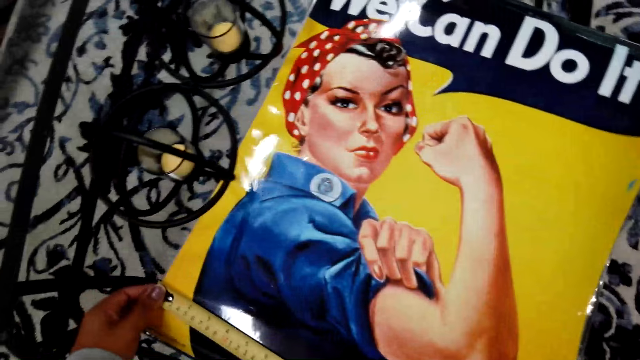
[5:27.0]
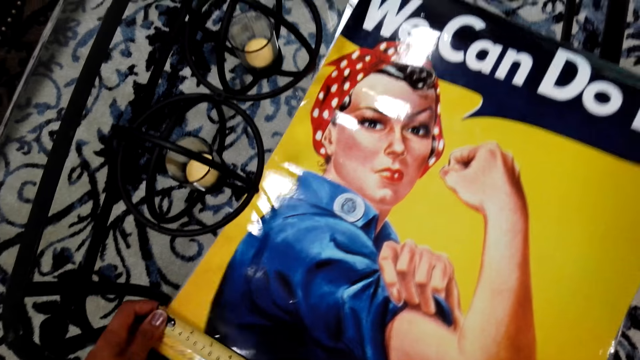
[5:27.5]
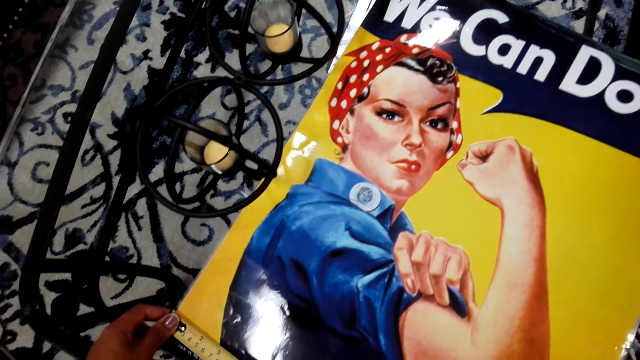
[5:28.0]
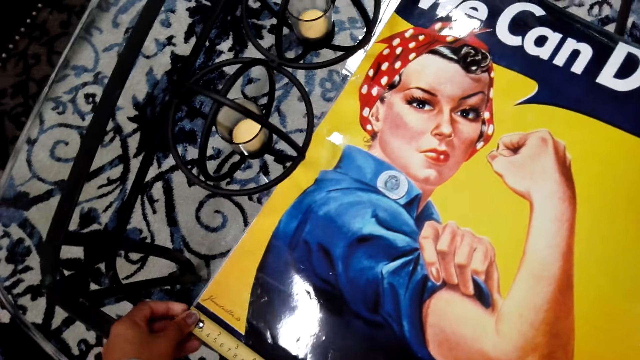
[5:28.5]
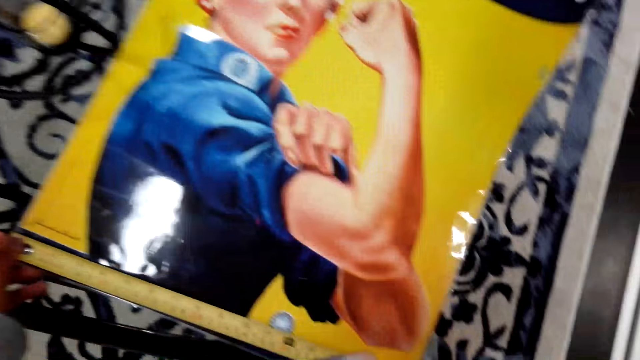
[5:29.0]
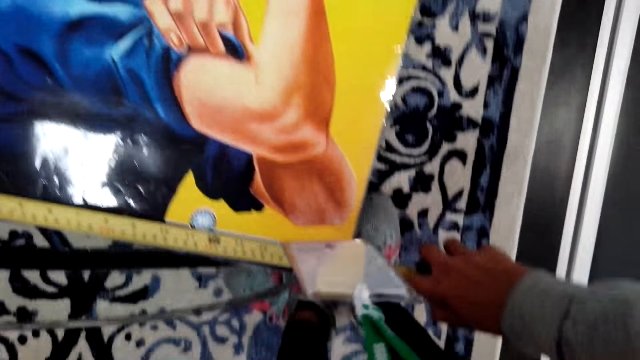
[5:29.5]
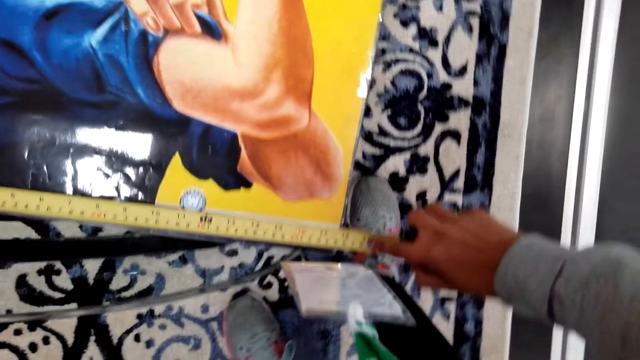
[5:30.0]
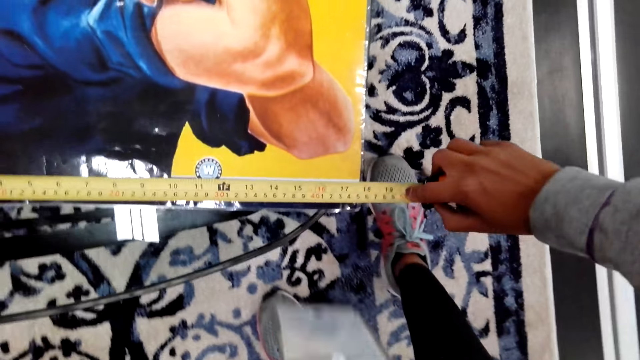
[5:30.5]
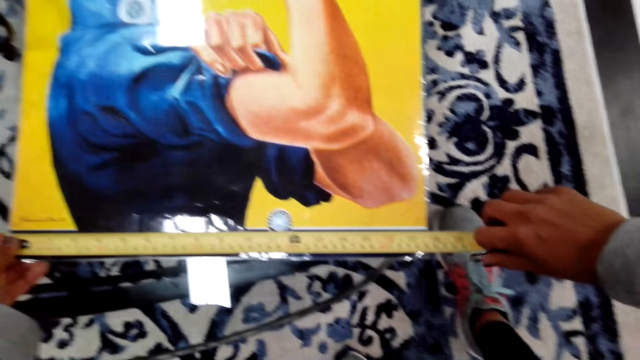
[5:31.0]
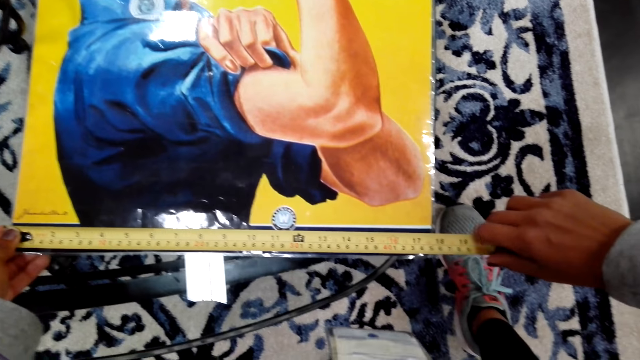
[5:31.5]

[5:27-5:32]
The camera wearer measures a poster with the tape measure.

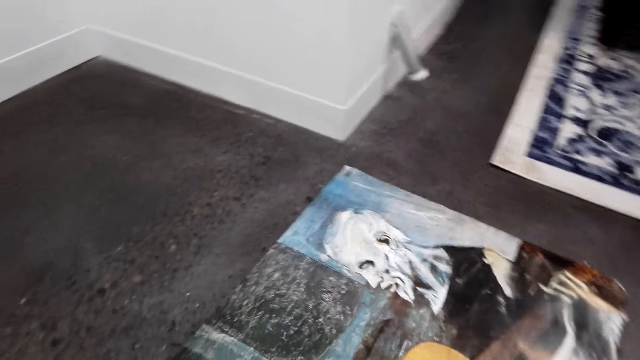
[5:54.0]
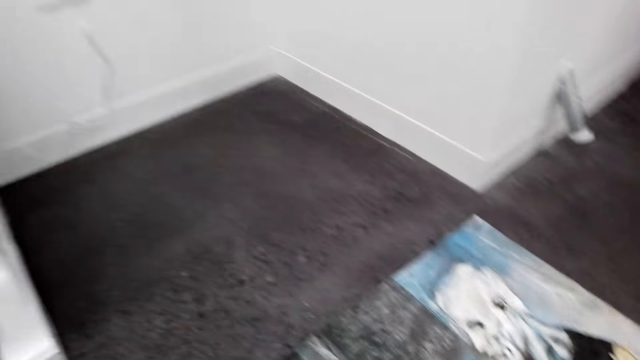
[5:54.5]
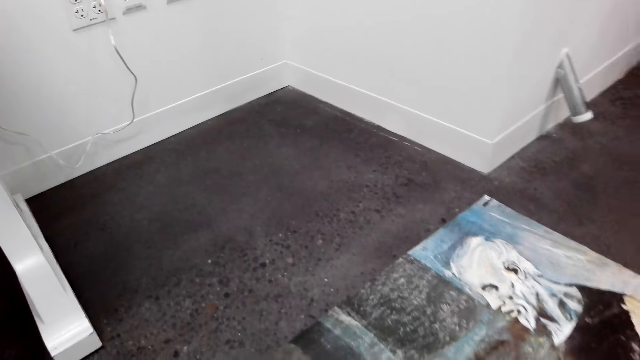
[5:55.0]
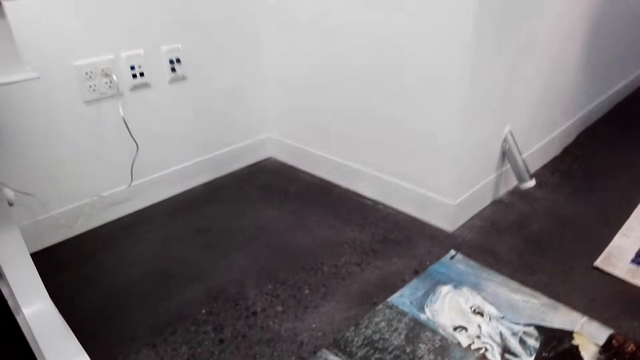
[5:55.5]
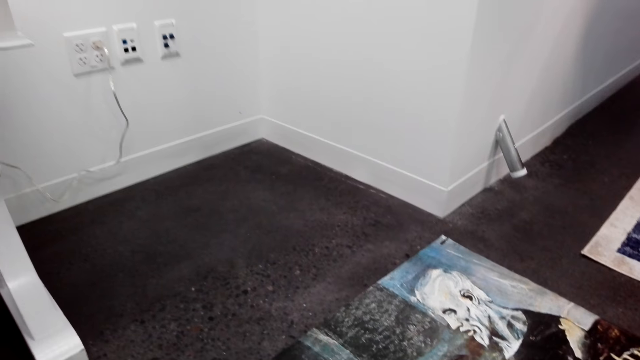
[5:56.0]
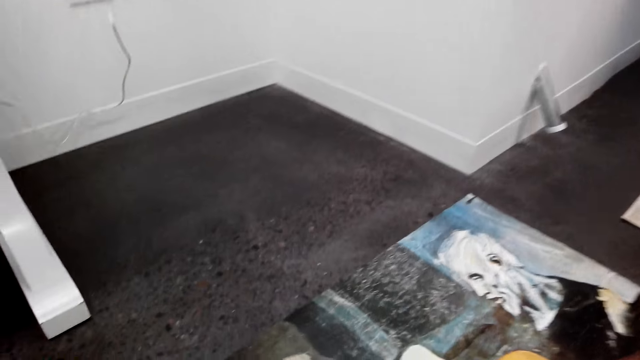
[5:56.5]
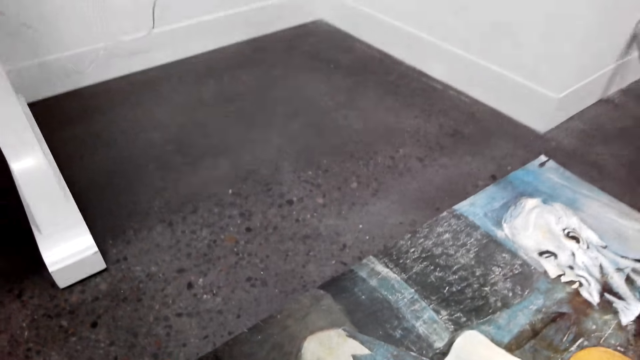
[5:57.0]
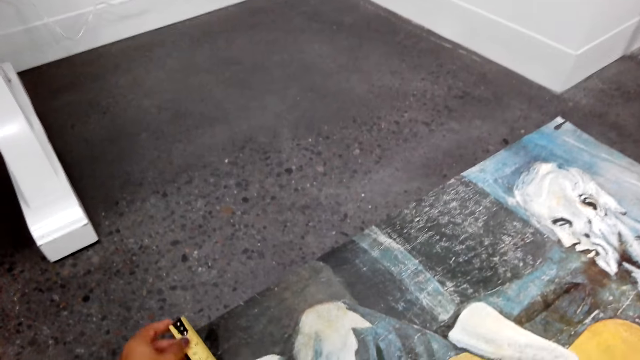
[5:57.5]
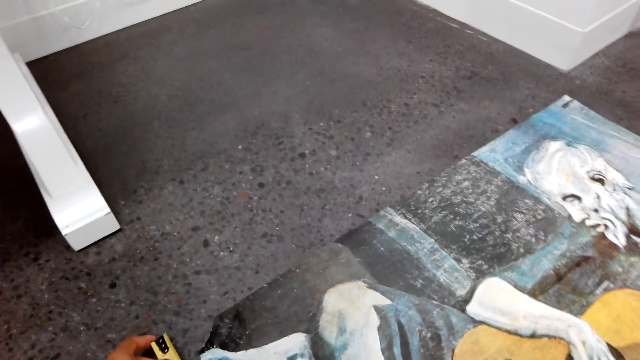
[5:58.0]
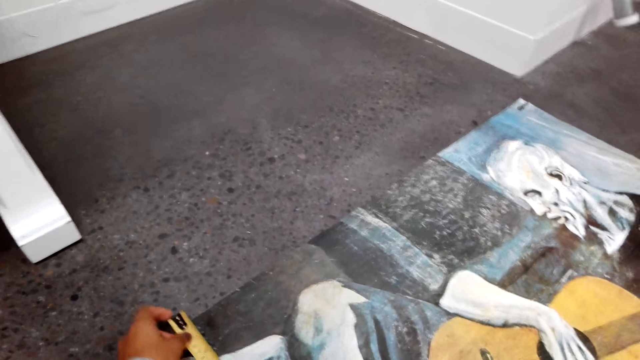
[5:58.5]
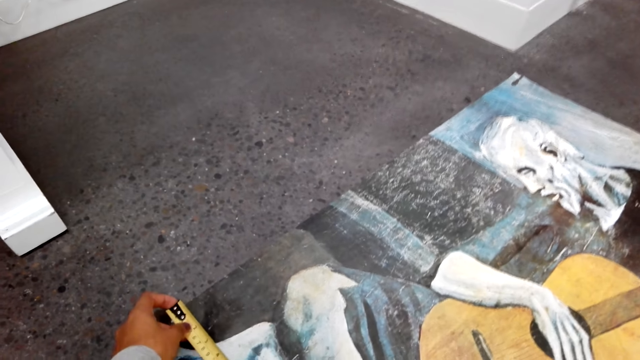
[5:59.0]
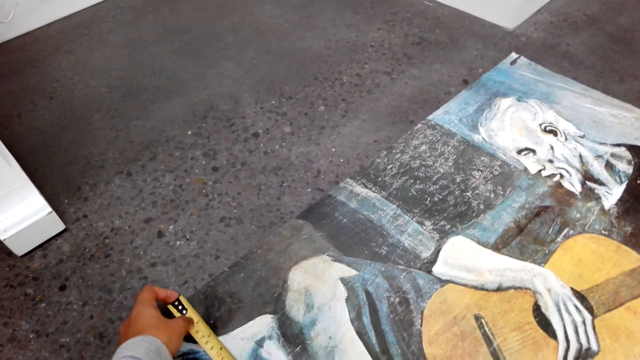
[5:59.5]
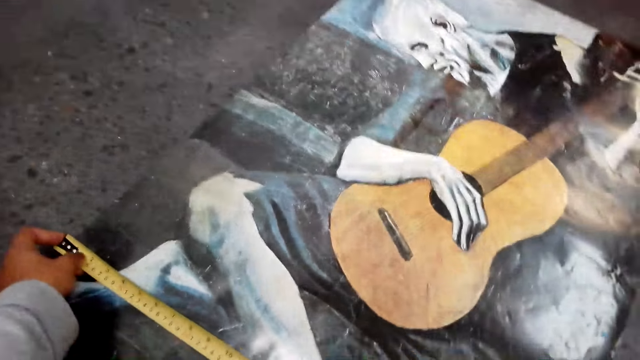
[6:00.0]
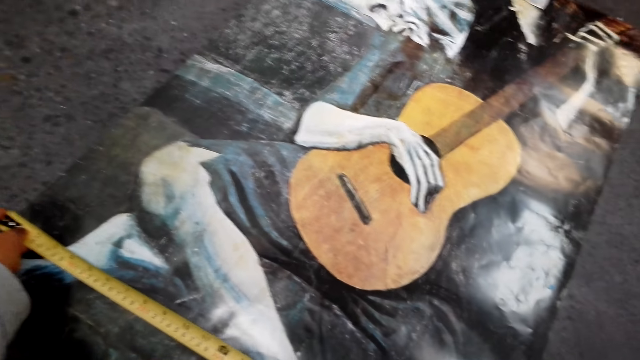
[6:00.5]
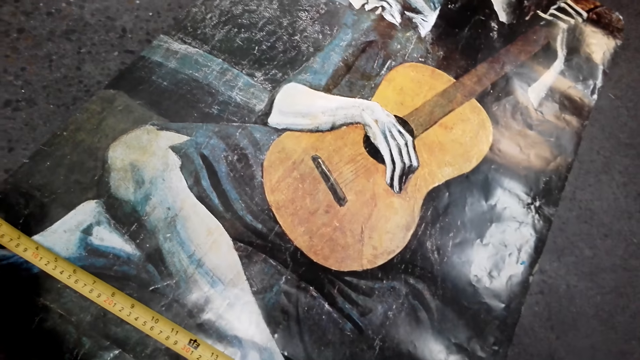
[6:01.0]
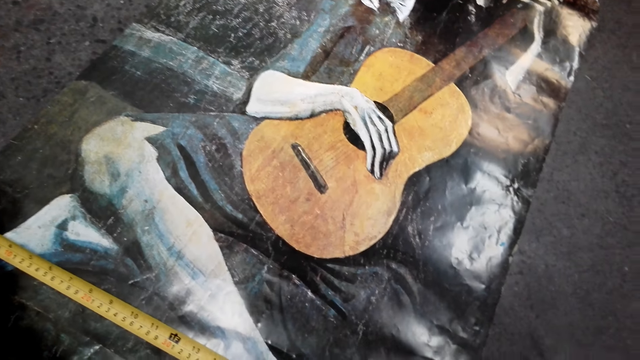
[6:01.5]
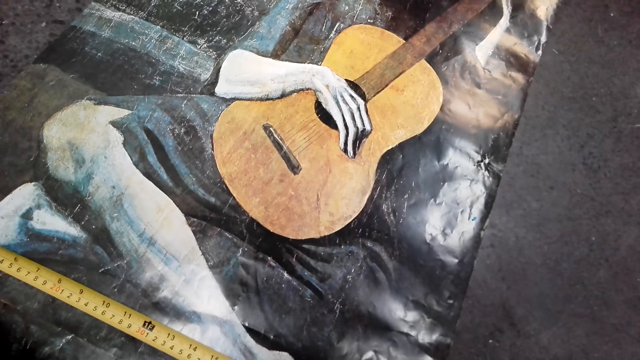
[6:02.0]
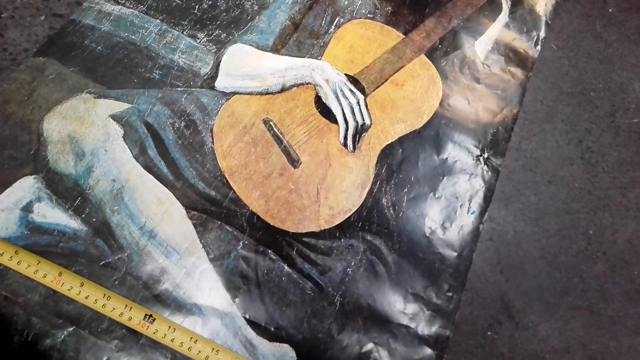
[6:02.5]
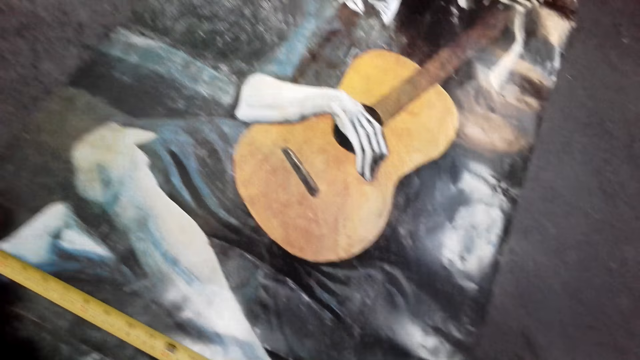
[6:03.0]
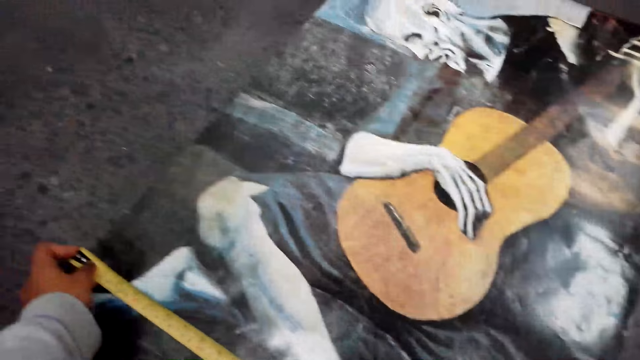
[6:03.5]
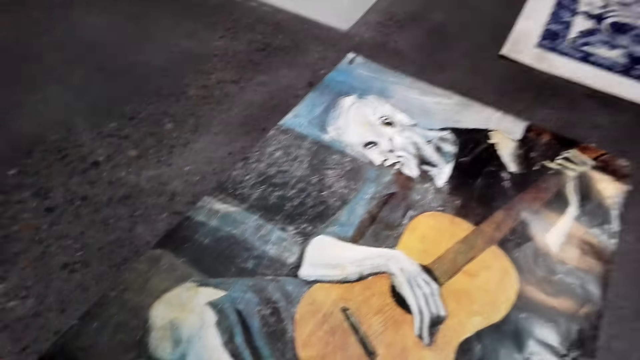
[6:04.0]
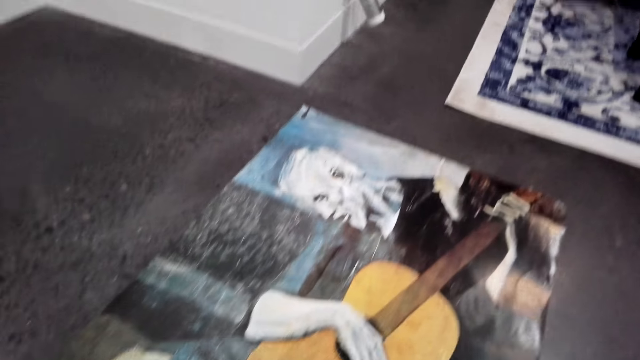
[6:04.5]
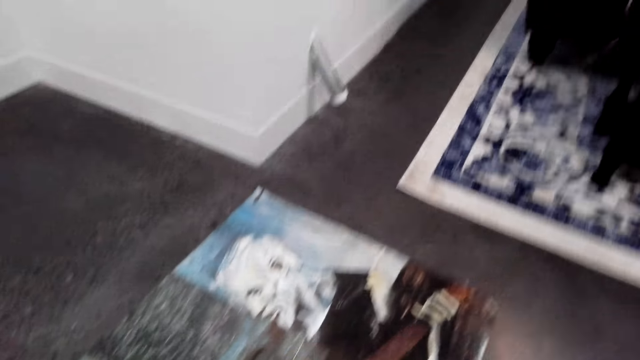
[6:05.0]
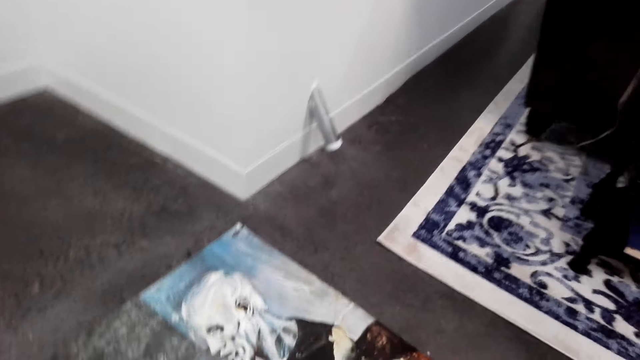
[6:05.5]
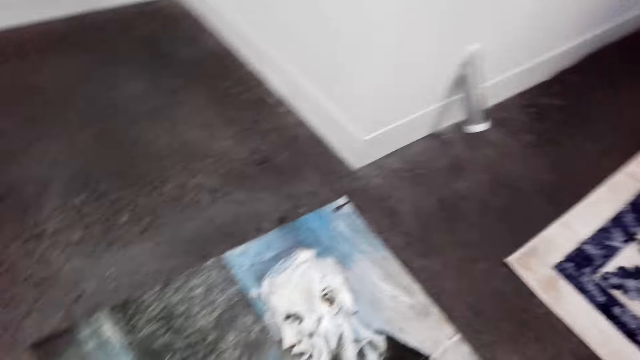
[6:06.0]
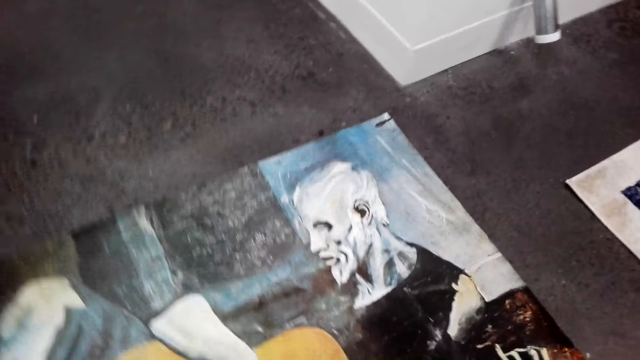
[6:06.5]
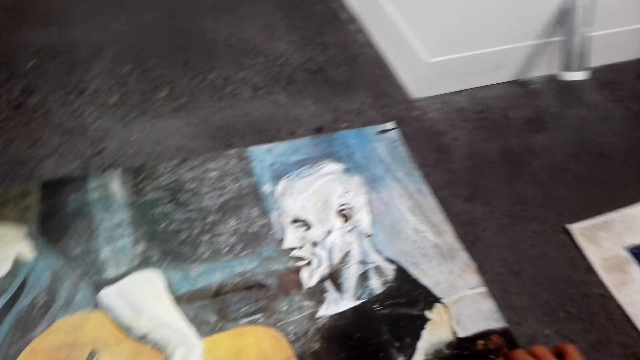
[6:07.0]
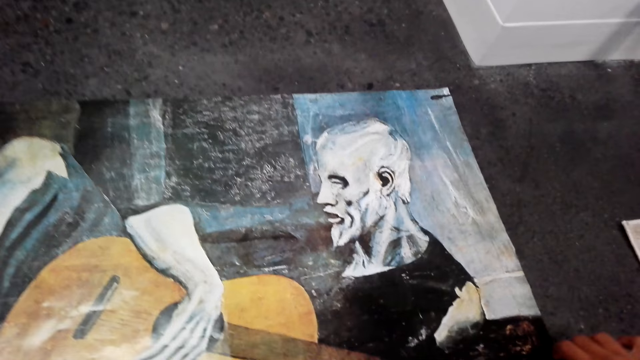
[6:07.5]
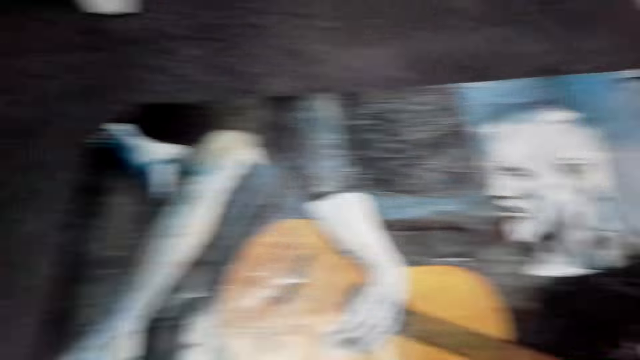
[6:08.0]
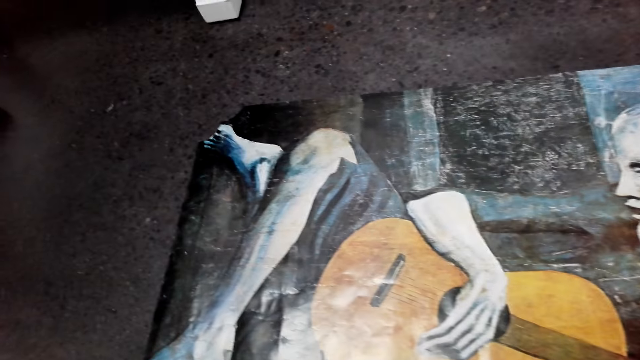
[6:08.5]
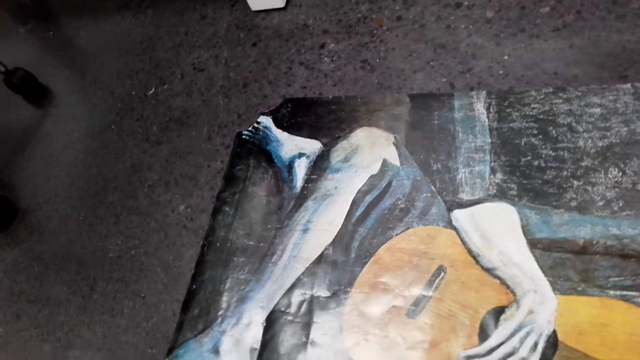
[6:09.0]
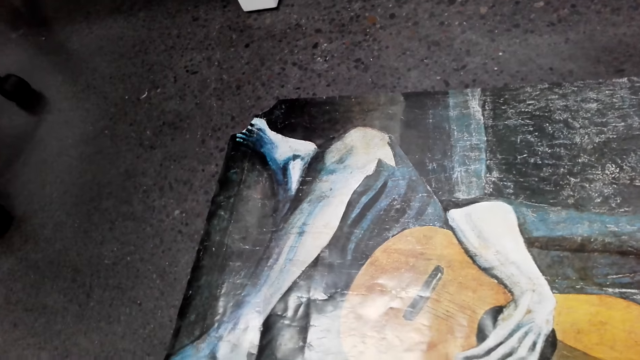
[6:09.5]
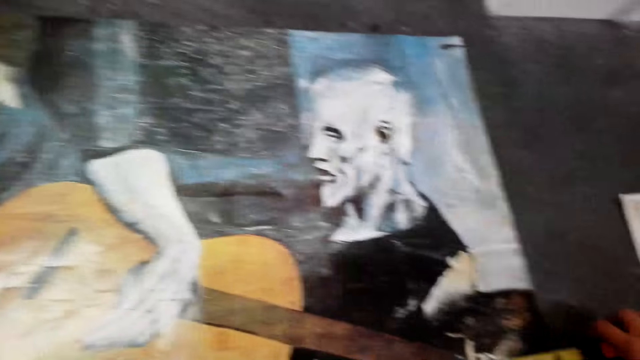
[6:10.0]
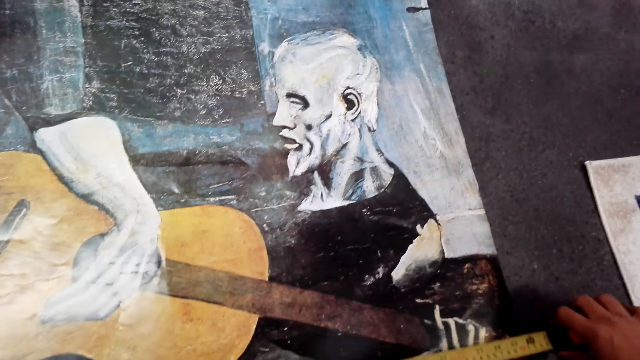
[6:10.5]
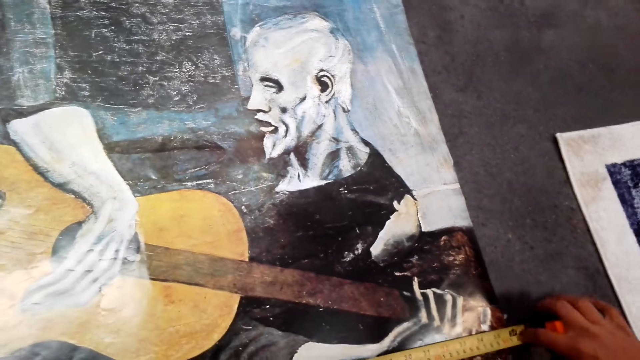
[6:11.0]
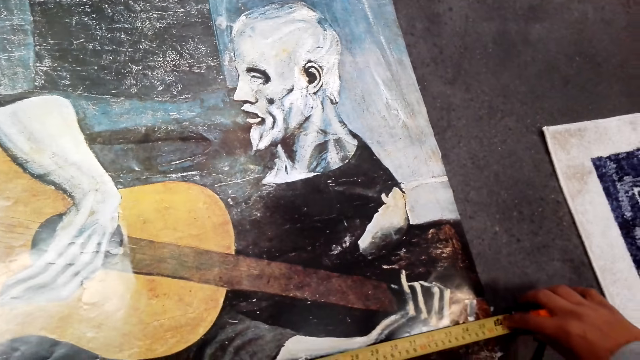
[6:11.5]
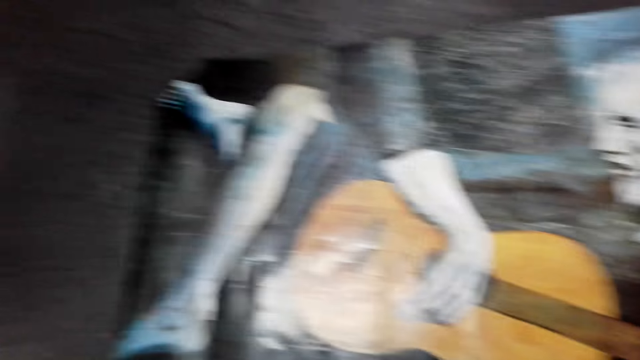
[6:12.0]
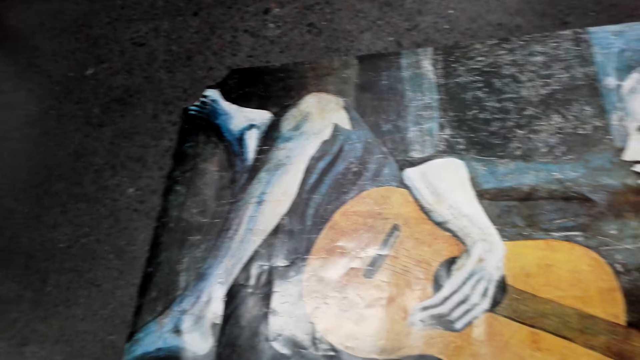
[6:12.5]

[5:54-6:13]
The camera wearer places the wall art on the floor. They look at the paint. They measure the paint with a tape measure. They look at the paint. They measure the paint with the tape measure.
